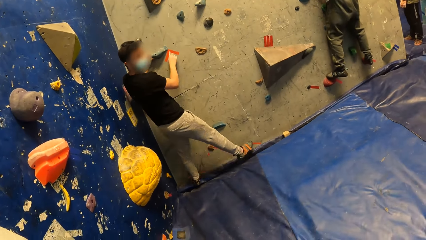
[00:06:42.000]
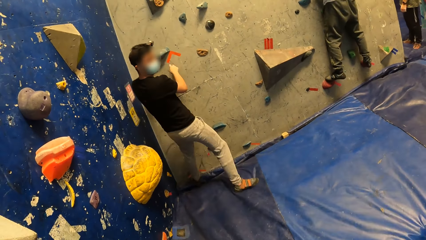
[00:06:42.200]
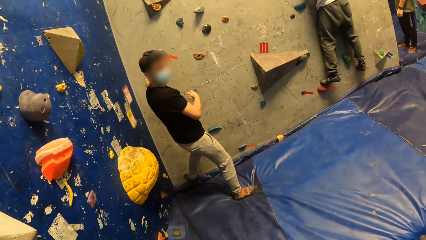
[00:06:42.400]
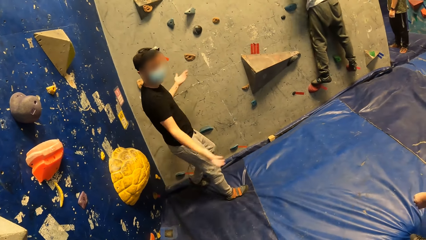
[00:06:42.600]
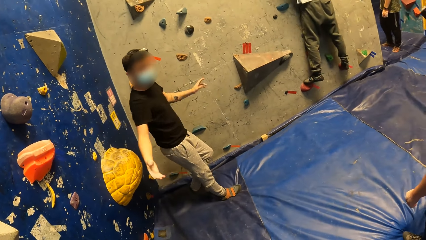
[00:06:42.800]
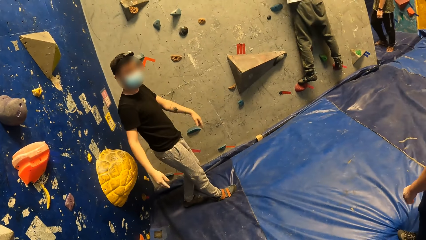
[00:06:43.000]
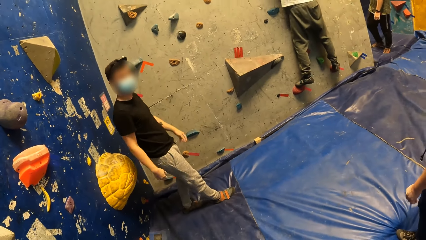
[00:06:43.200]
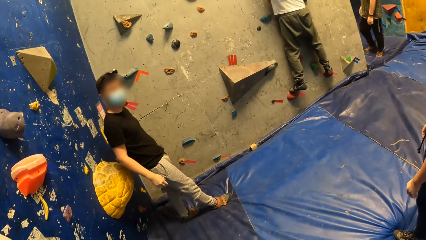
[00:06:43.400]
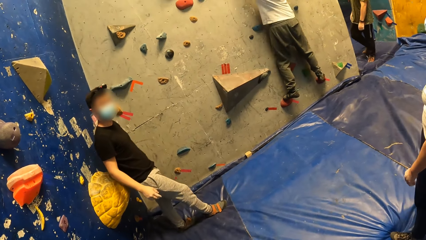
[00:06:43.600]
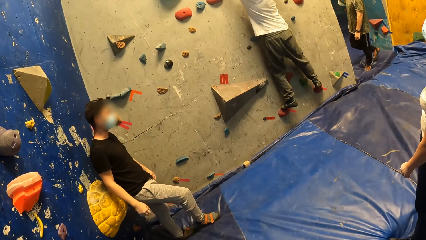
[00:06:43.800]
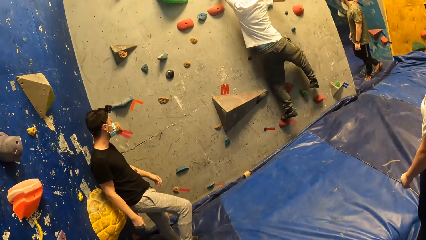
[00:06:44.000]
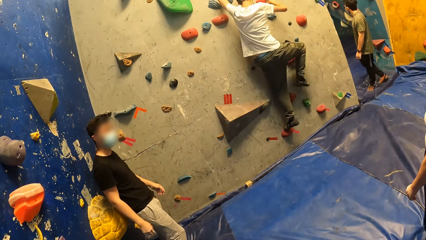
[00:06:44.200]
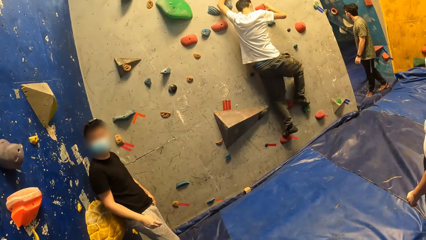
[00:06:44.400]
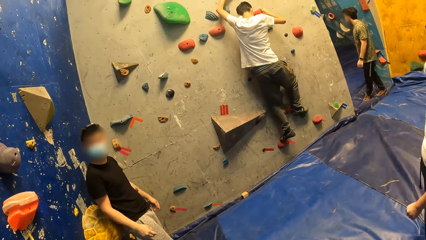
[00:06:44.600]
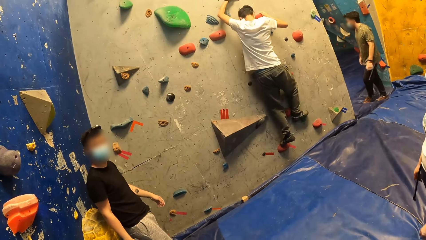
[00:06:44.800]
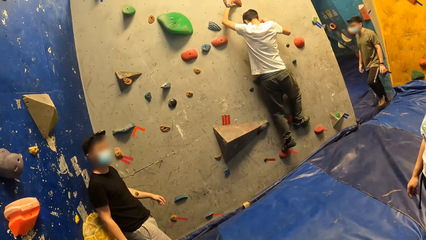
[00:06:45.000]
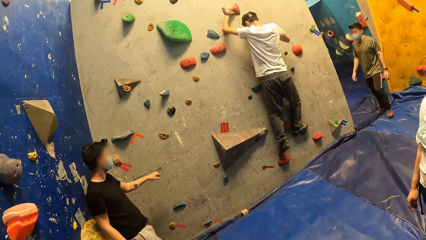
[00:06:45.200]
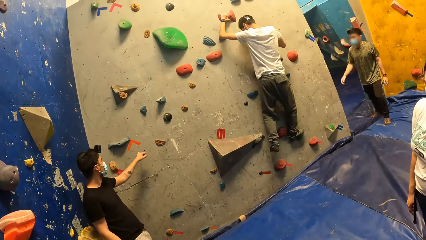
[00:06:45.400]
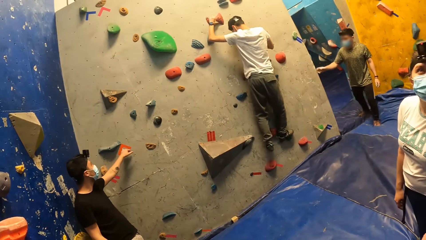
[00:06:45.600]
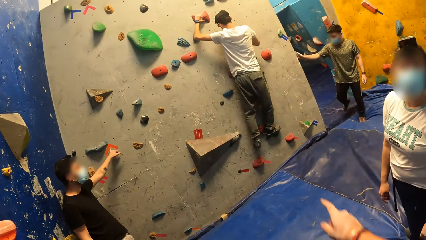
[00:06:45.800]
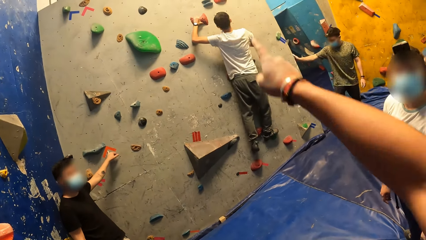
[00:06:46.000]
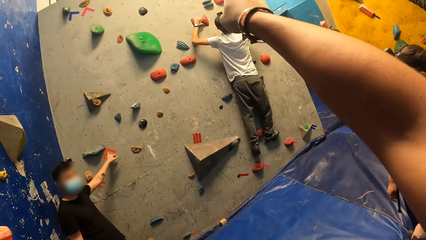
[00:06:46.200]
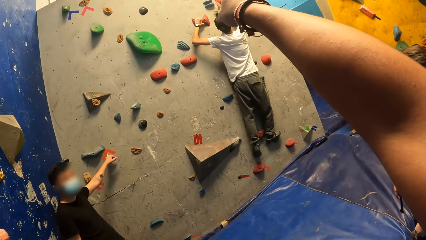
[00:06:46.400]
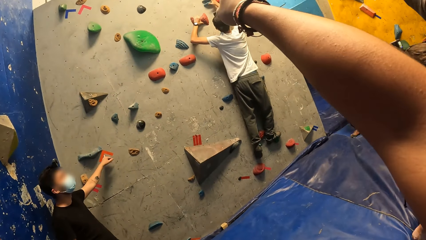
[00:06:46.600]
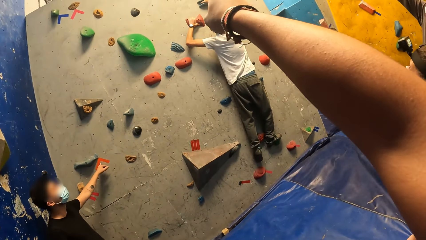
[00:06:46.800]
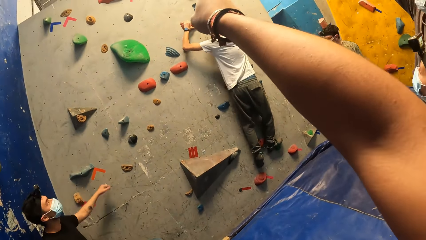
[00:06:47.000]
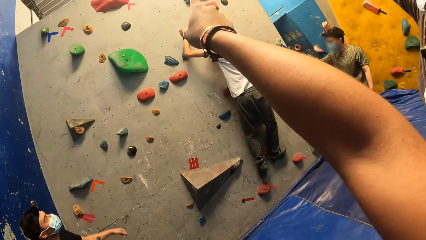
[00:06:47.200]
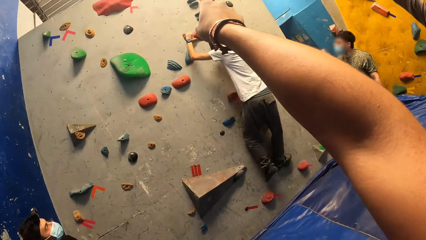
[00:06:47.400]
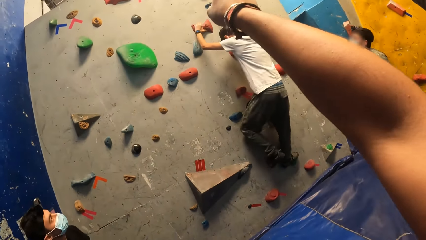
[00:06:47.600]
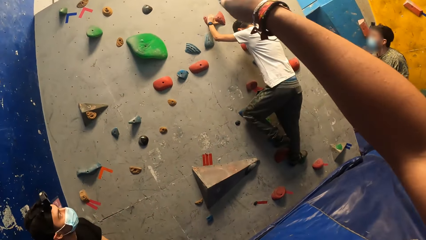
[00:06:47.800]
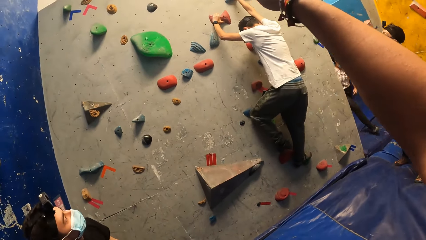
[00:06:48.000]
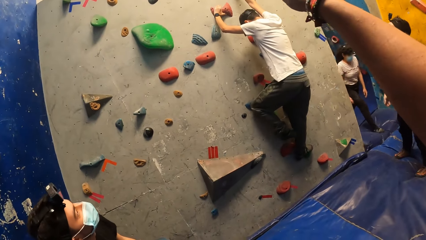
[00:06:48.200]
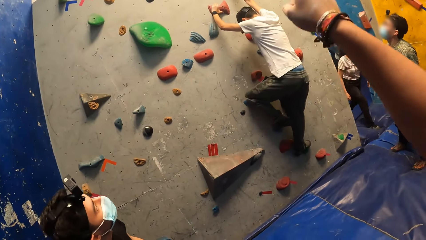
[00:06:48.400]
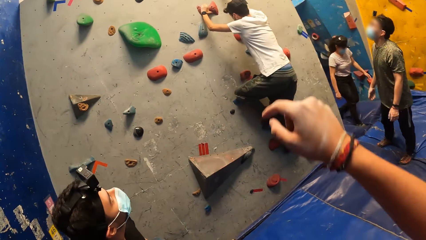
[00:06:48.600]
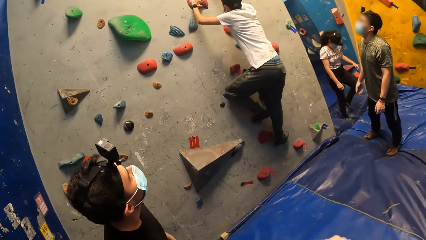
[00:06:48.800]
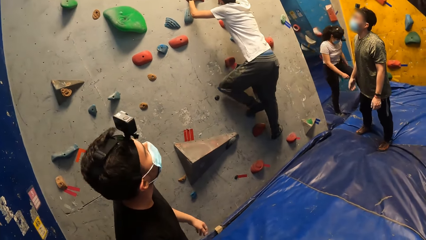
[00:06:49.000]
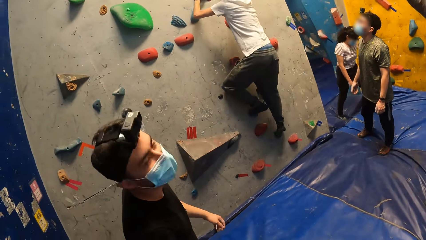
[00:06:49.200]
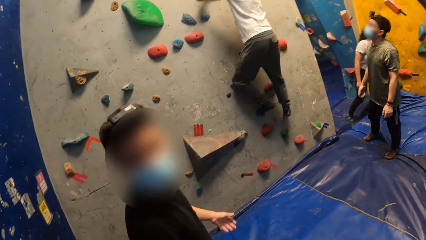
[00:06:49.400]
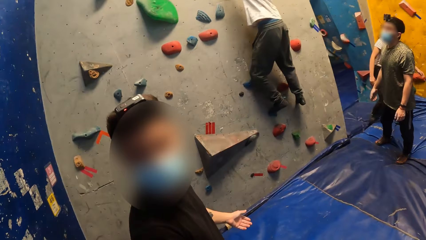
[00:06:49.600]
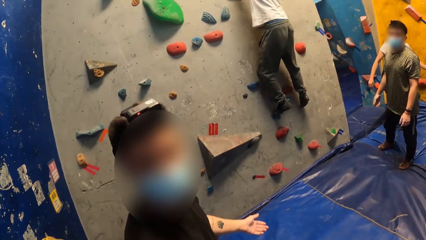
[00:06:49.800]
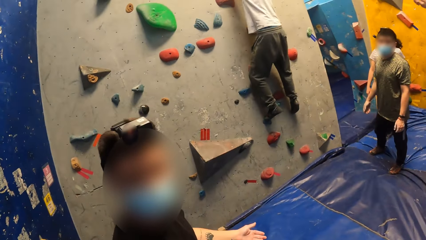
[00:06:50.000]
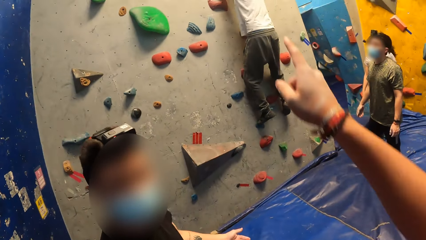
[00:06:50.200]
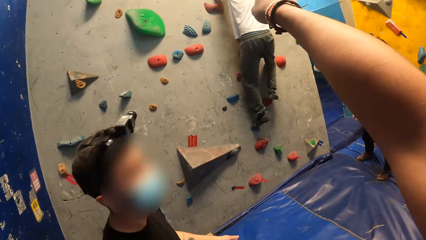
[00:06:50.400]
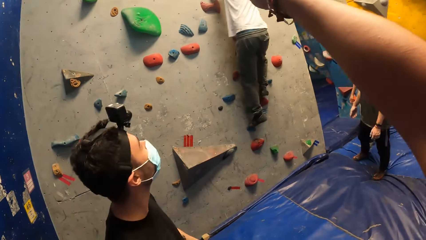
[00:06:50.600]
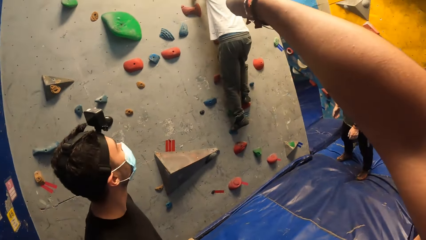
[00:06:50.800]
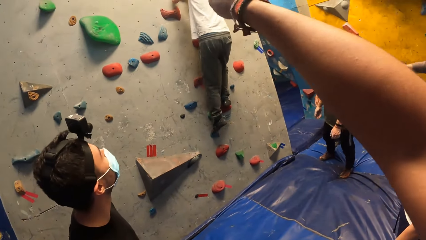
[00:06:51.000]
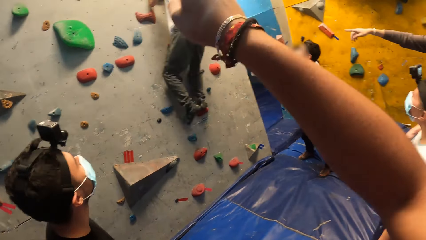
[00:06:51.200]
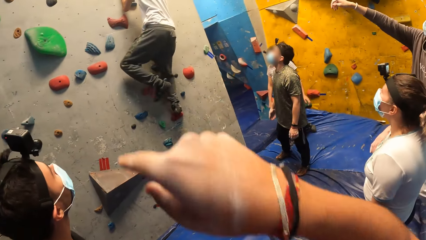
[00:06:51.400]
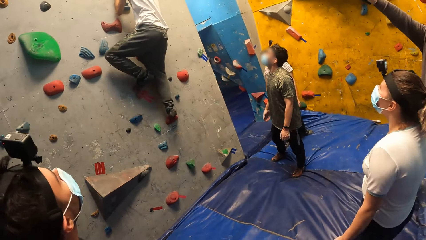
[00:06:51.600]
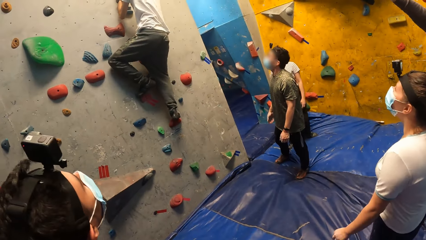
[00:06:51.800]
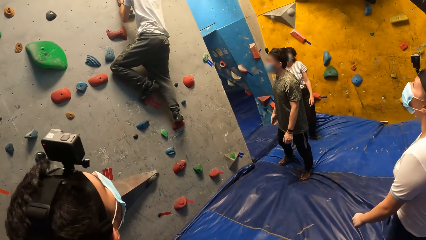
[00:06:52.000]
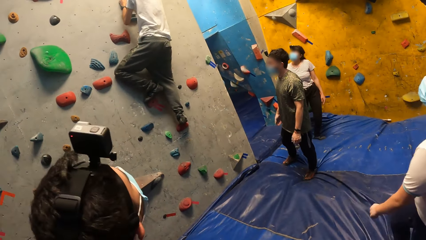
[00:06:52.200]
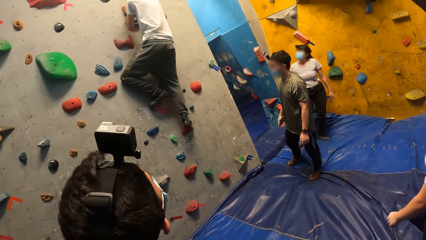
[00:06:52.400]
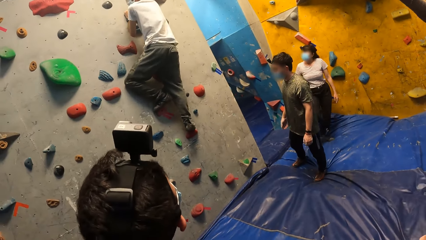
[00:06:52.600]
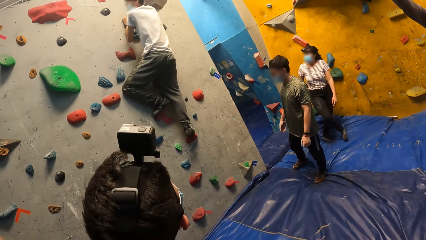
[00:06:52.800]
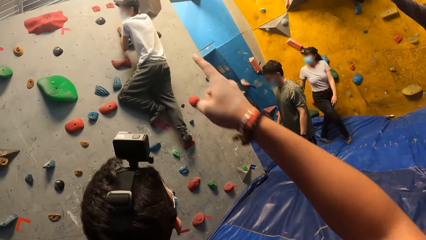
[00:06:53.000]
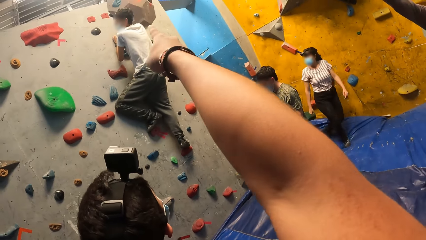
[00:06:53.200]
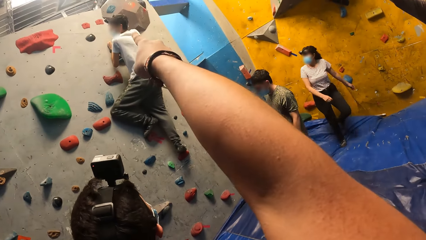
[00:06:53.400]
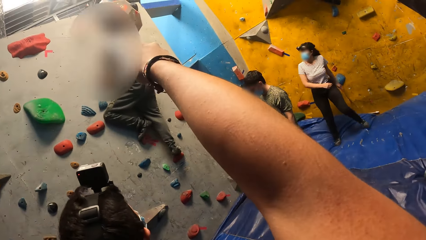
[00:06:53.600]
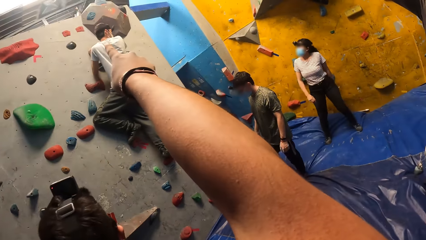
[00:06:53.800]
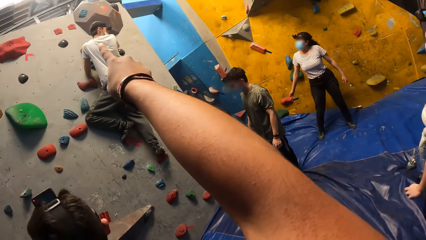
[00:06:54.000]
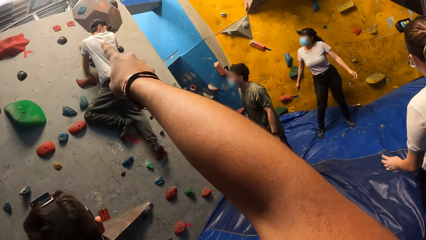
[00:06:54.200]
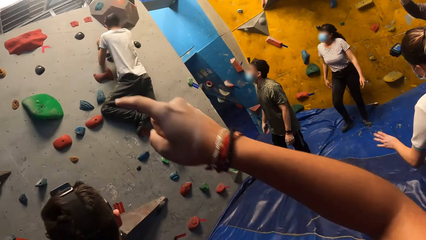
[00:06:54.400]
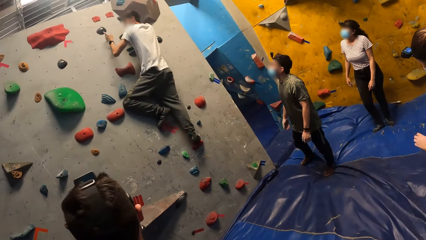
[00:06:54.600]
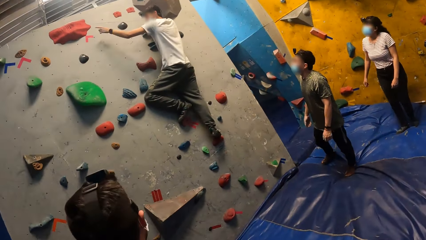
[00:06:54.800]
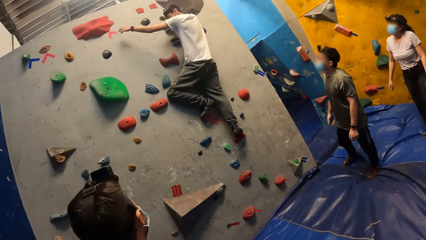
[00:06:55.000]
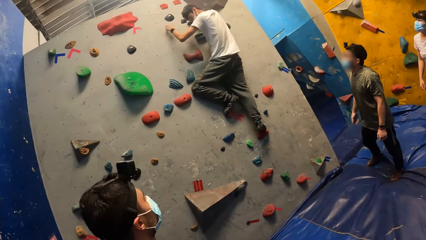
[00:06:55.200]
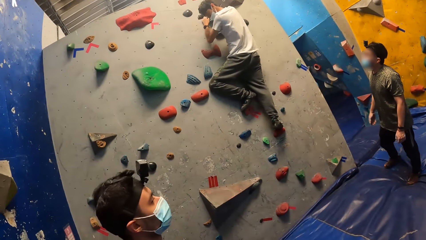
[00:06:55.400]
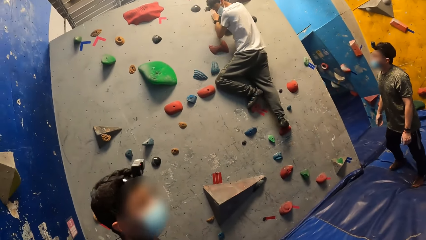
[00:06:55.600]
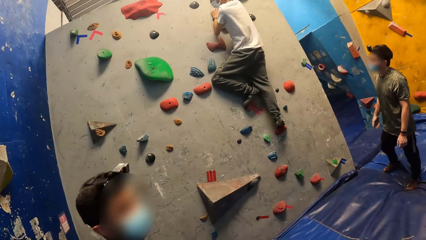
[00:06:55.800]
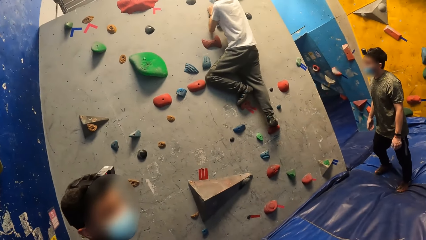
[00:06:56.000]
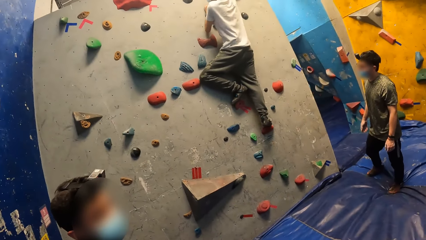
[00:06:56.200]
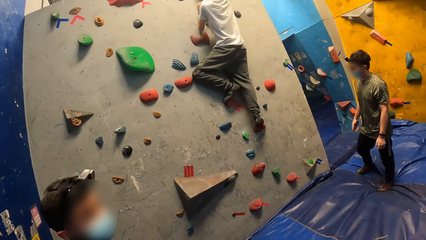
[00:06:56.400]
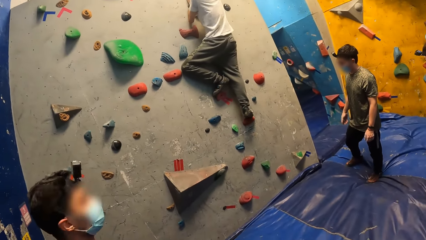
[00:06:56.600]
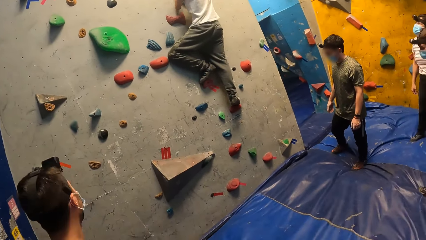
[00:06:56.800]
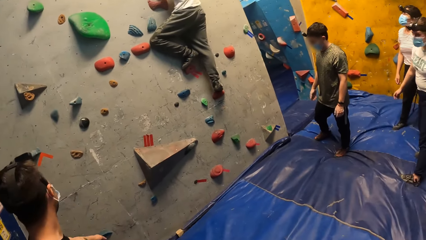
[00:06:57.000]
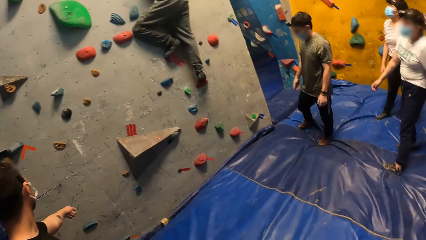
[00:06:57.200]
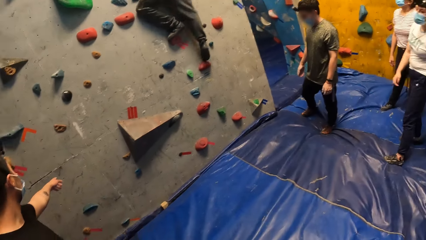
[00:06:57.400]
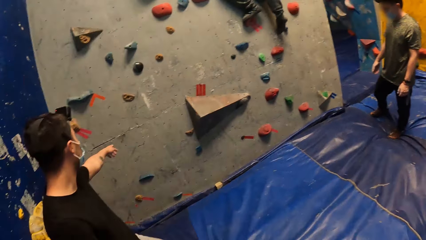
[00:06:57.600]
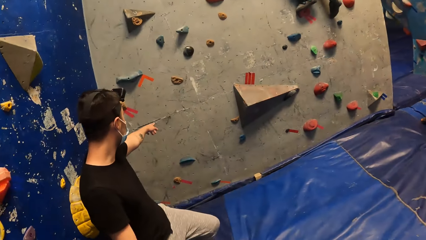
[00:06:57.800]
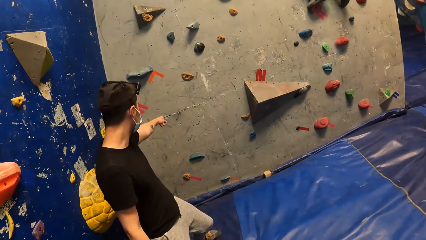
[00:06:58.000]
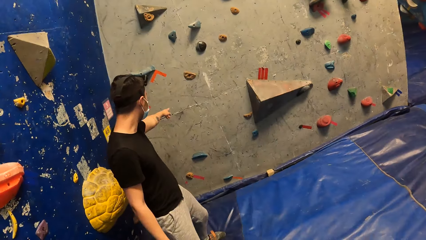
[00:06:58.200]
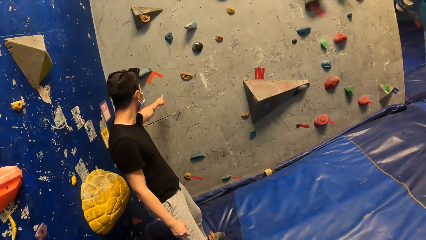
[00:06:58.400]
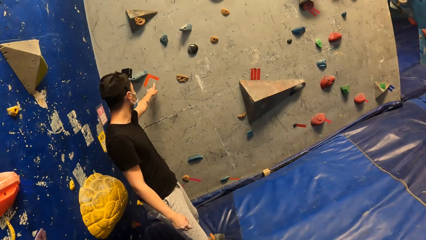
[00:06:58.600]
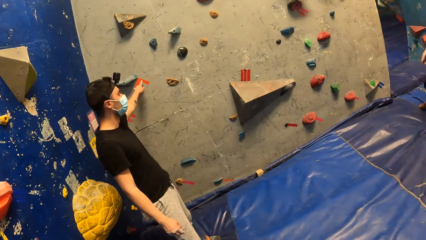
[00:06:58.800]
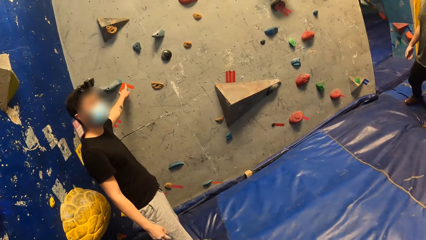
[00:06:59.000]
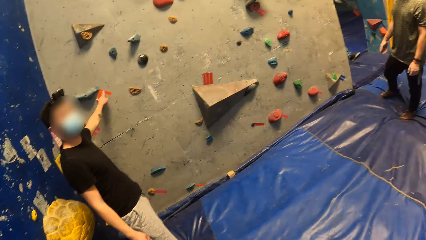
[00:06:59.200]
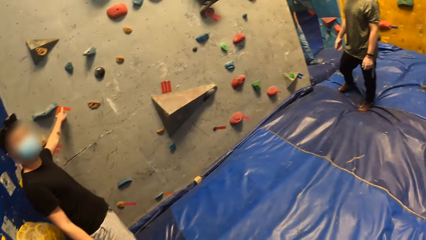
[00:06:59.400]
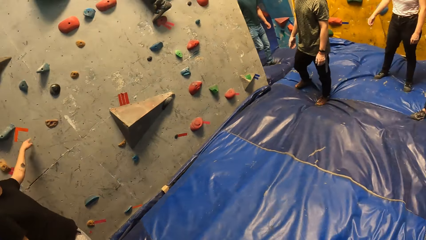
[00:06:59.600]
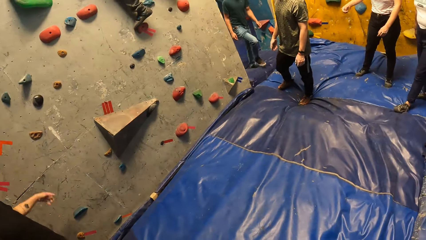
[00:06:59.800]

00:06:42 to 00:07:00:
The man climbs down the bouldering wall. The man sways hands. The camera wearer interacts with the man. Another man climbs on the rocks on the wall. A third man touches the edge of the wall with his right hand. The first man touches a wall with his left hand. The camera wearer points on the wall. The first man converses with a person. The camera wearer points on the wall. The second man climbs on the rocks on the wall. The camera wearer points on the wall. The second man climbs on the rocks on the wall. The first man points on the wall. The first man touches the wall with his left hand.
